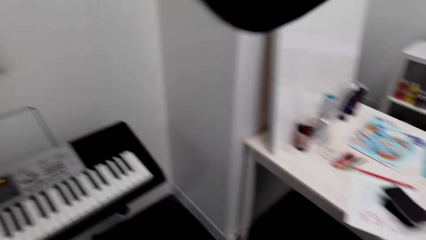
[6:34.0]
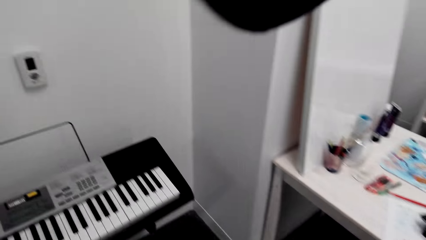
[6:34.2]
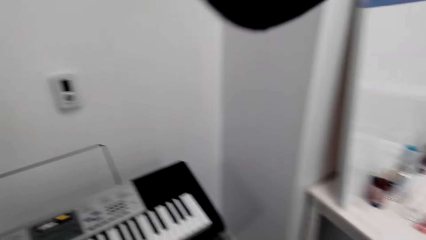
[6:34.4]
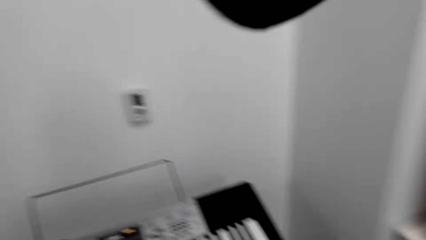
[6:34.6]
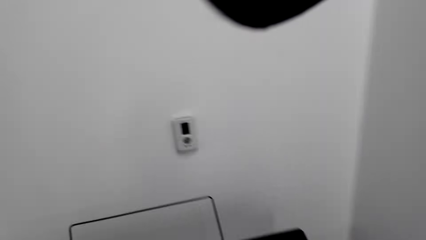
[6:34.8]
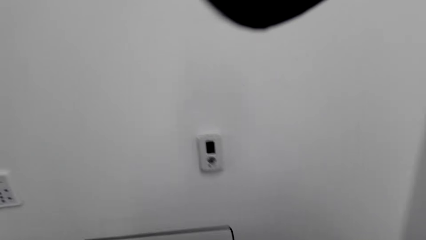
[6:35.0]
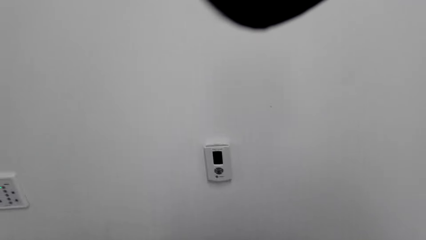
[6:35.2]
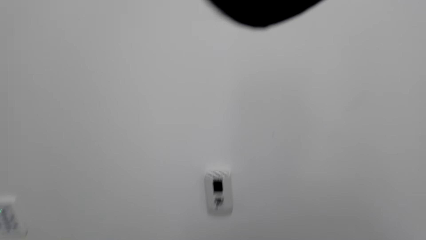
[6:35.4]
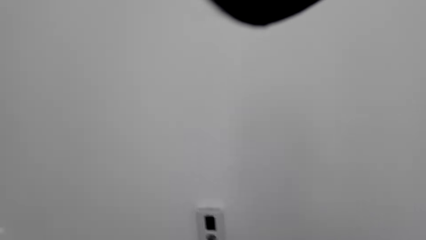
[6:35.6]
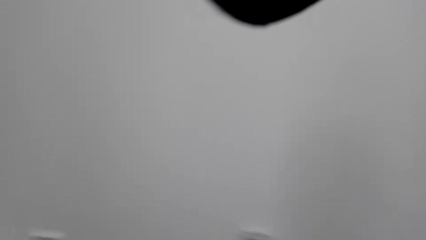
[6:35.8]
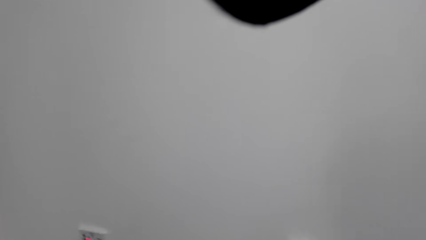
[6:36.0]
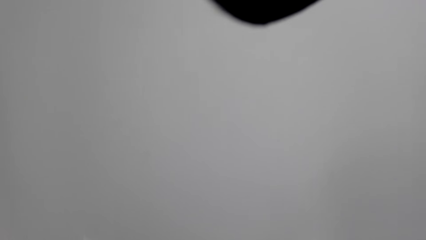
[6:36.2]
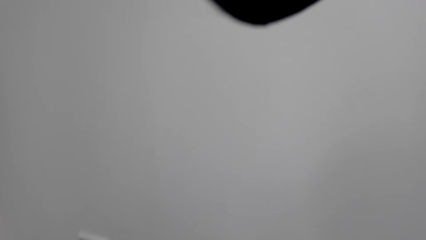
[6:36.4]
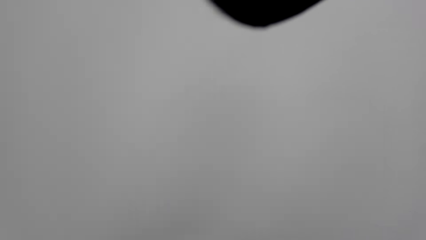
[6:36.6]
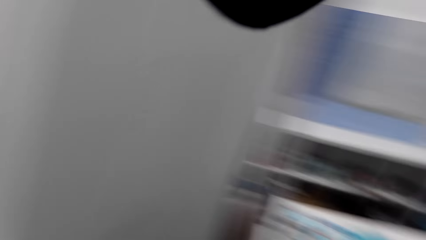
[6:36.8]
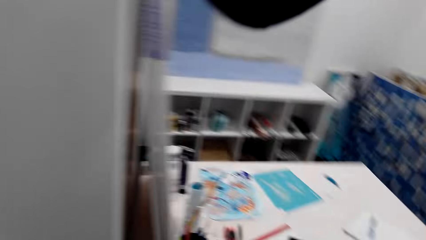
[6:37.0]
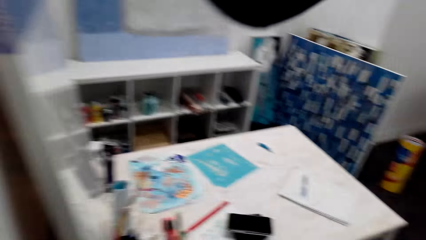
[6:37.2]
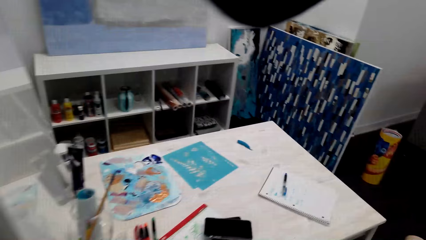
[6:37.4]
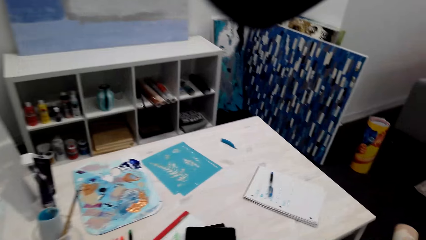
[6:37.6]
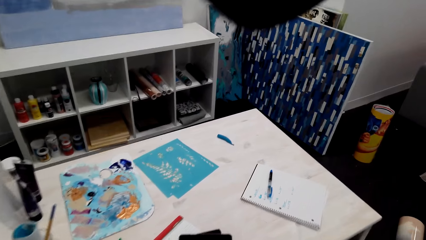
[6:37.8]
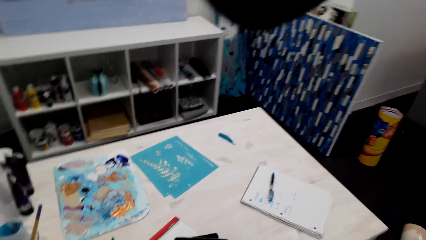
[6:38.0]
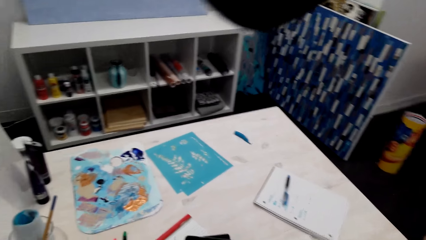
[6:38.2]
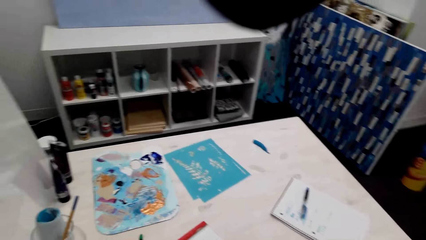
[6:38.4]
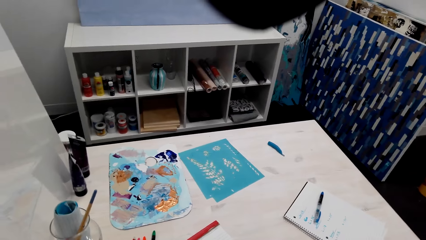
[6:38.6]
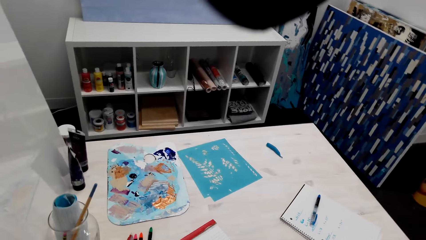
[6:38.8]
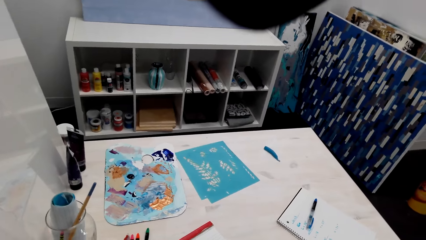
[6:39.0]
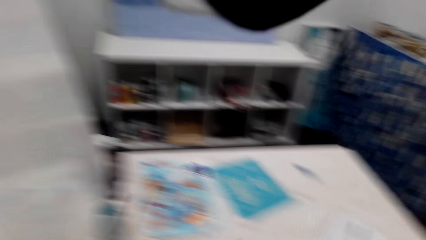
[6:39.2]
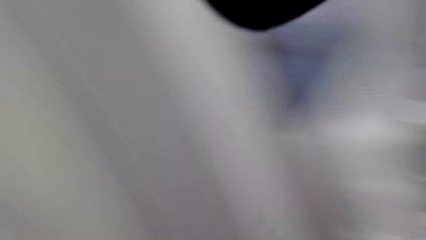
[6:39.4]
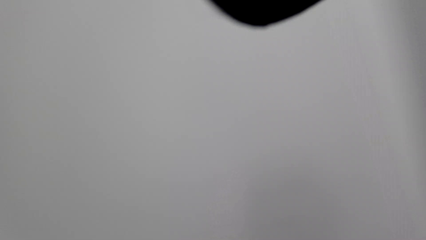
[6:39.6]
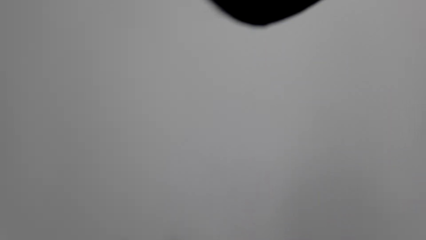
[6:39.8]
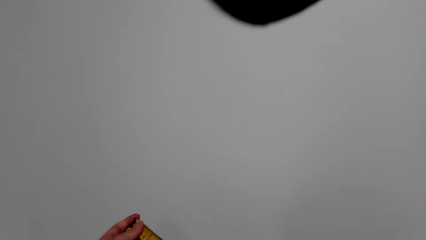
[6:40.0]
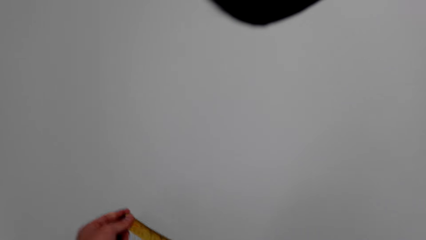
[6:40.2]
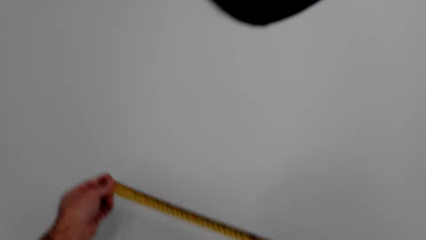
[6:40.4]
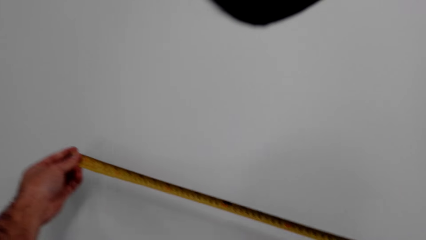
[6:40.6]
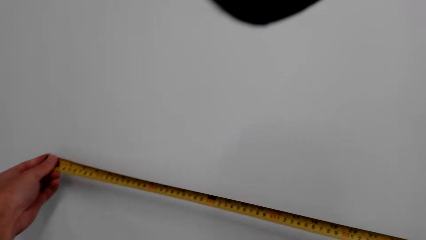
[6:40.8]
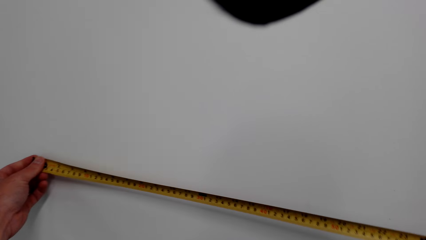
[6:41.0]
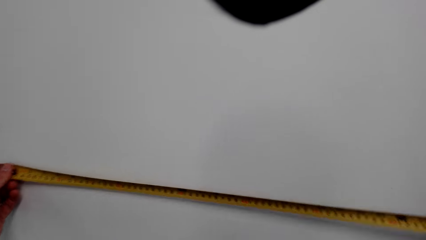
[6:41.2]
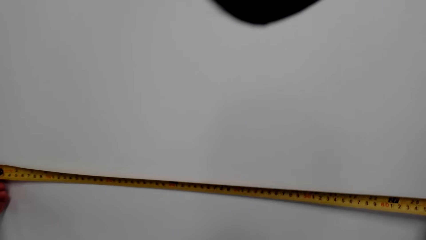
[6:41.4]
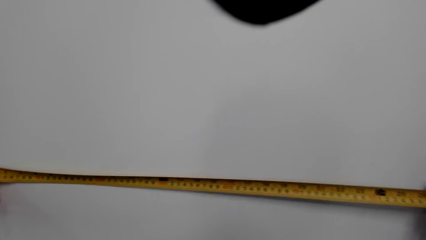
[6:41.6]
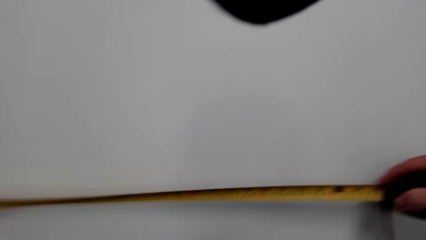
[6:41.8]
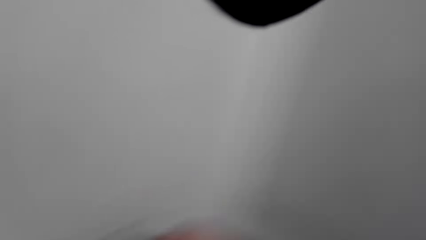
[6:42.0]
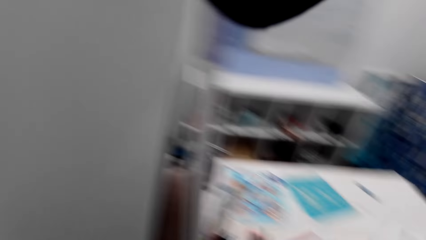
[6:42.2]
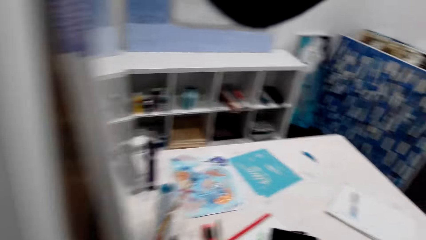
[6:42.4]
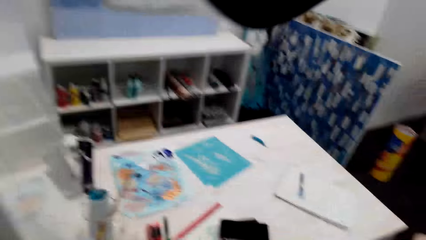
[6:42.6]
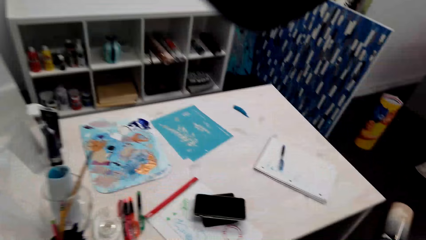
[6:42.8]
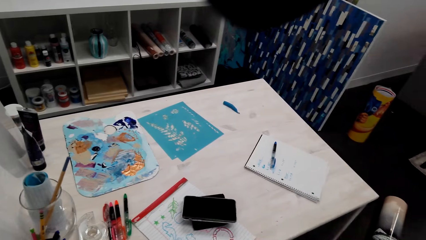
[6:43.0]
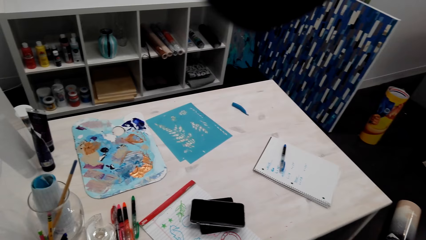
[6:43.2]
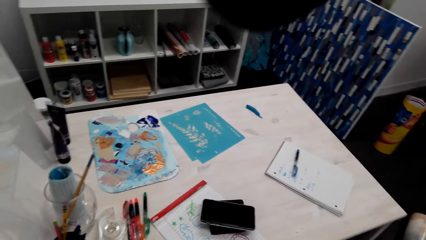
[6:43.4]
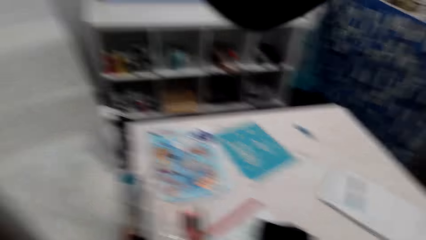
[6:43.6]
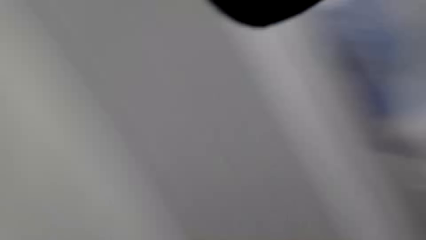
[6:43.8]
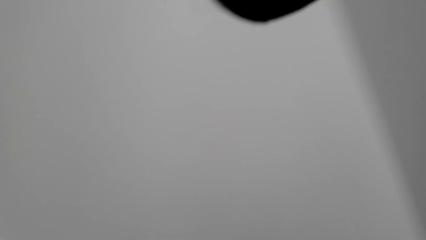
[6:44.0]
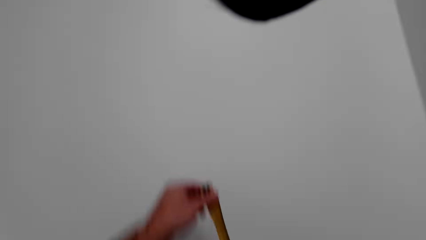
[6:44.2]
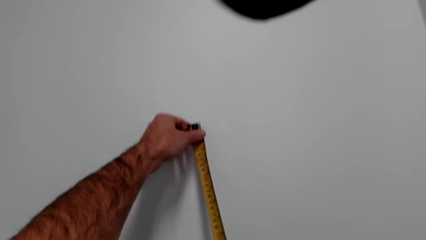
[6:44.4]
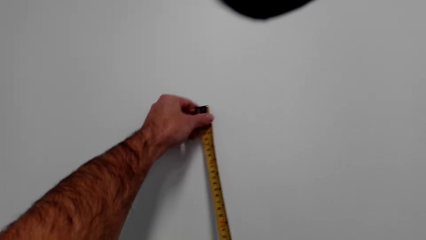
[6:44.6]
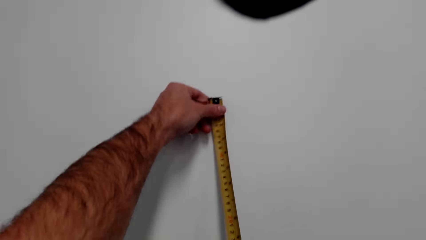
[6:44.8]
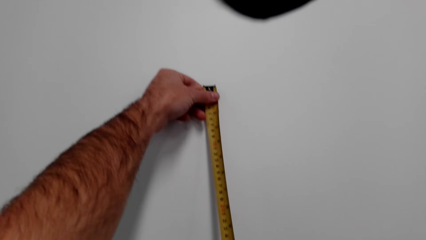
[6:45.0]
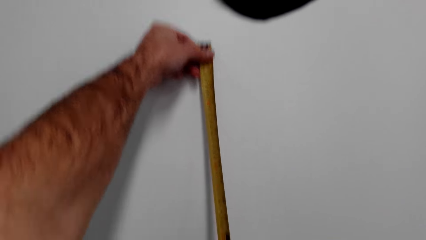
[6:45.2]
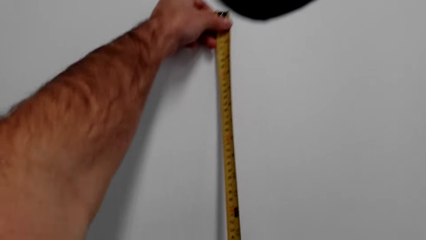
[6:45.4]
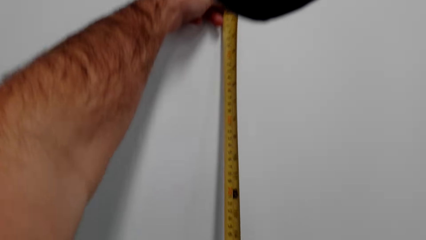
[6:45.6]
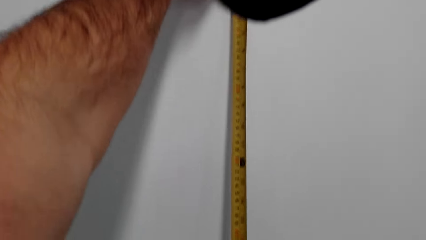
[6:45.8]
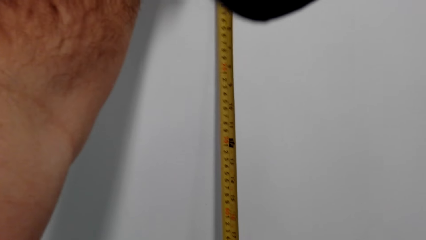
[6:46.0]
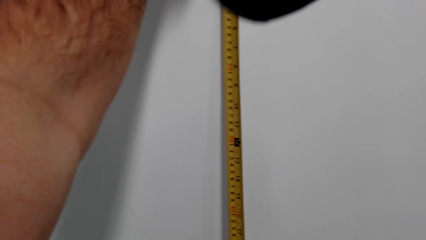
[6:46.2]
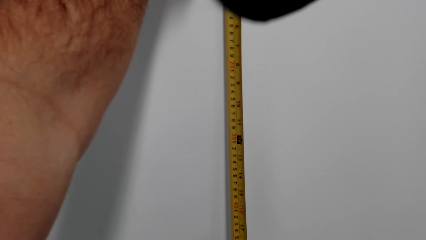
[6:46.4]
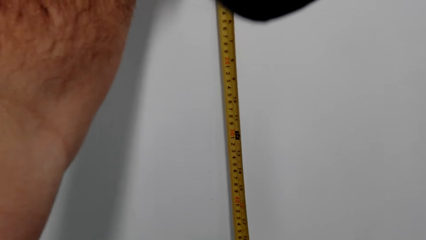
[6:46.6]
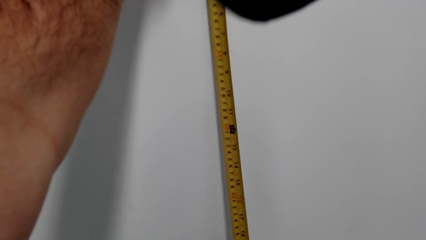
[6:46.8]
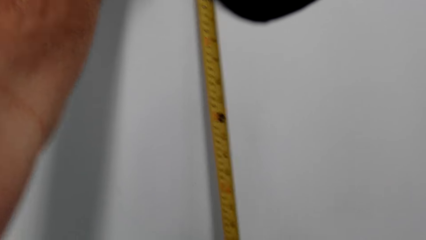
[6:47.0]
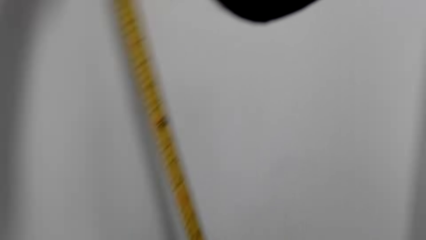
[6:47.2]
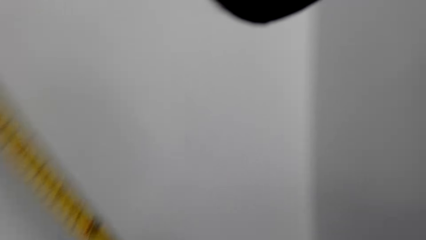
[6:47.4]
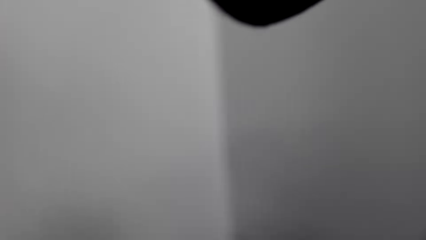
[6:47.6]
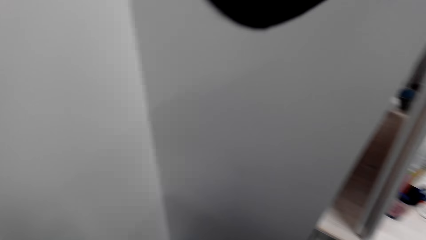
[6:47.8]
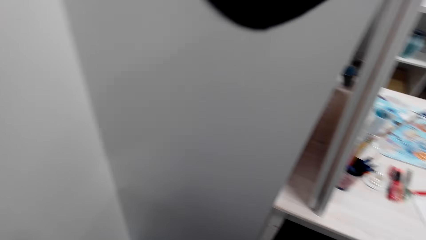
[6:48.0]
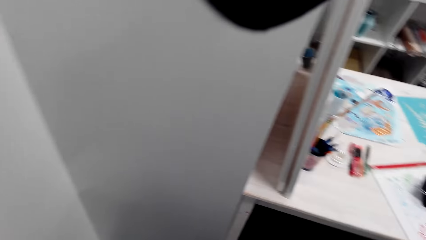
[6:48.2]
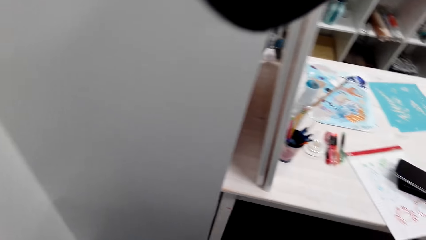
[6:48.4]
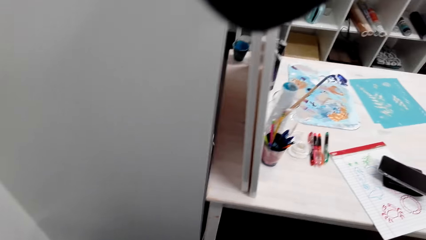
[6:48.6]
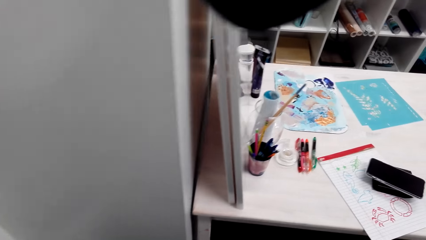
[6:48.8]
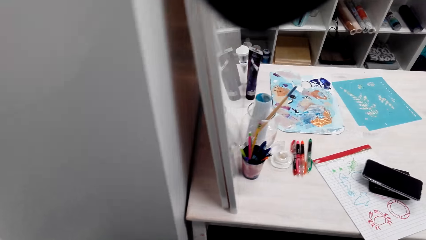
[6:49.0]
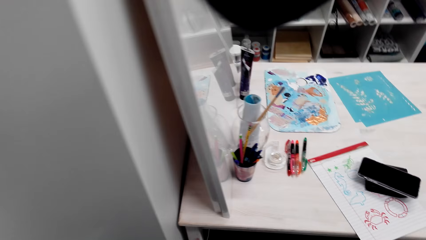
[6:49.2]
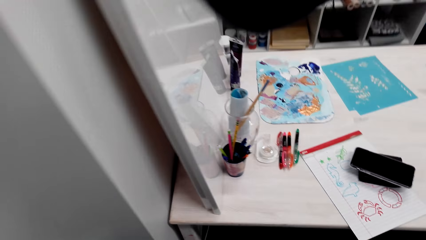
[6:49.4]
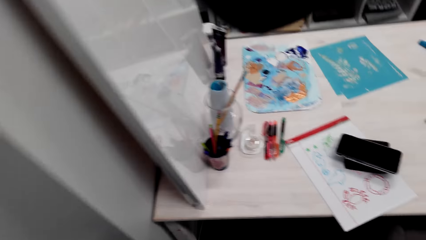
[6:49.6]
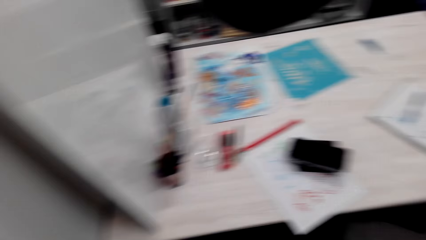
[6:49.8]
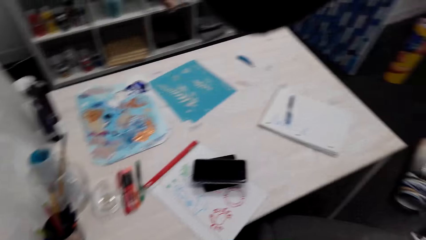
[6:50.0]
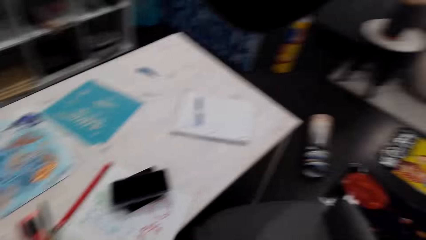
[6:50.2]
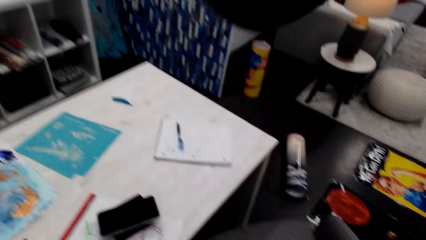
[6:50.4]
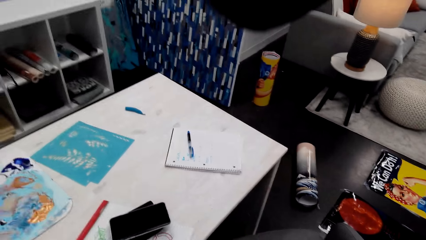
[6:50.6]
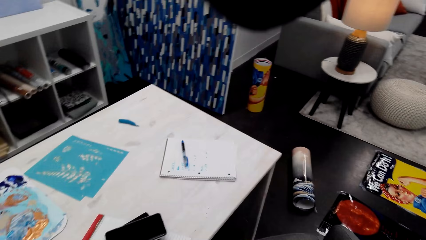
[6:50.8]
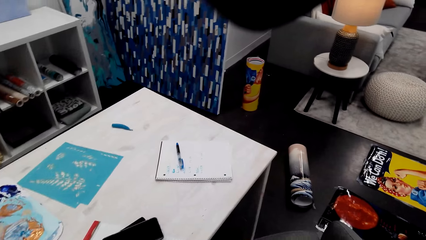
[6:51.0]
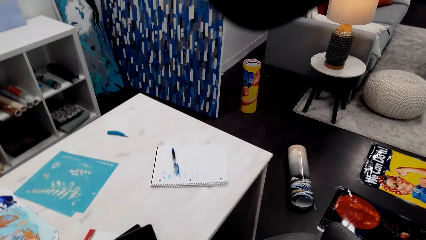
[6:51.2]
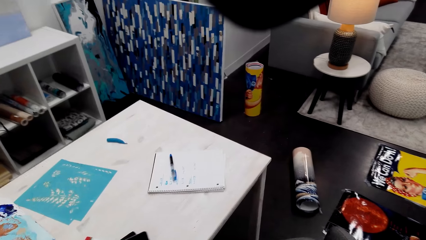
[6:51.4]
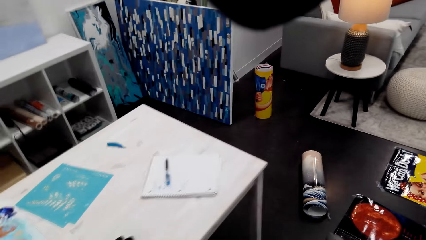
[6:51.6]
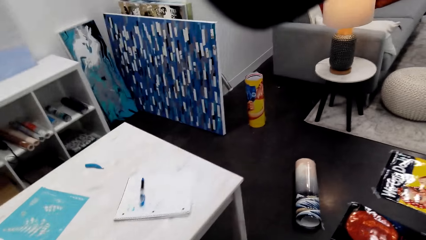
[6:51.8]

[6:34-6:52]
The camera wearer looks at the wall. They walk around. They look at the table. They look around. They measure the wall with a tape measure. They look at the table. They look around. They measure the wall with the tape measure. They look around the house.
